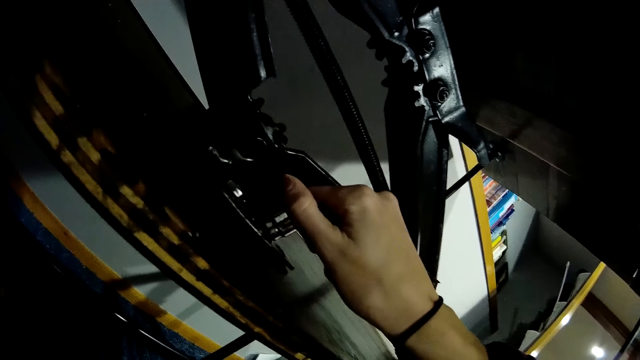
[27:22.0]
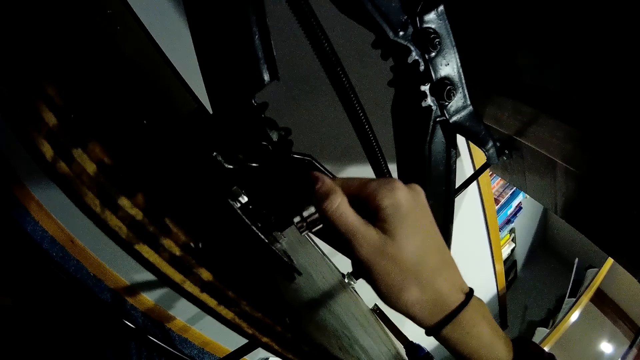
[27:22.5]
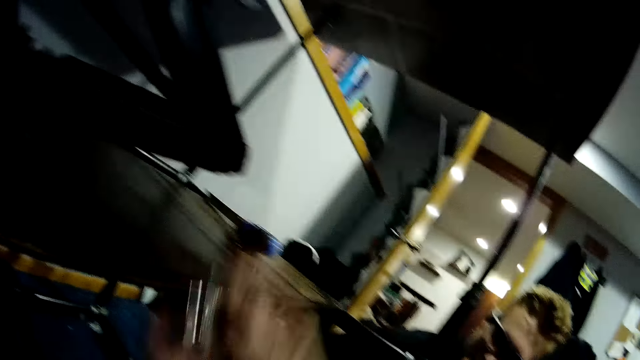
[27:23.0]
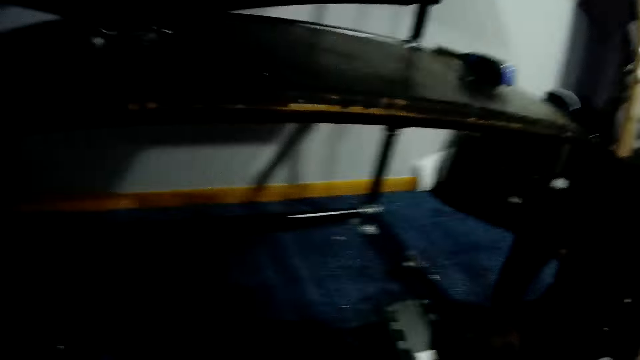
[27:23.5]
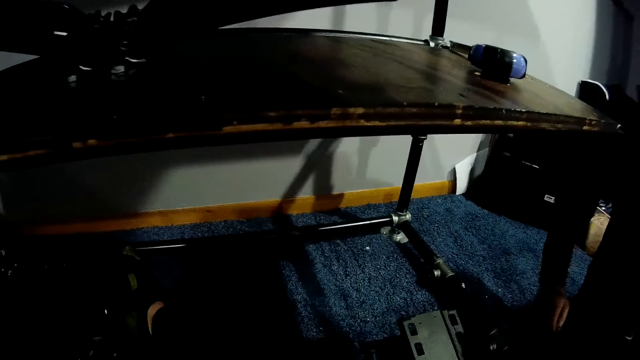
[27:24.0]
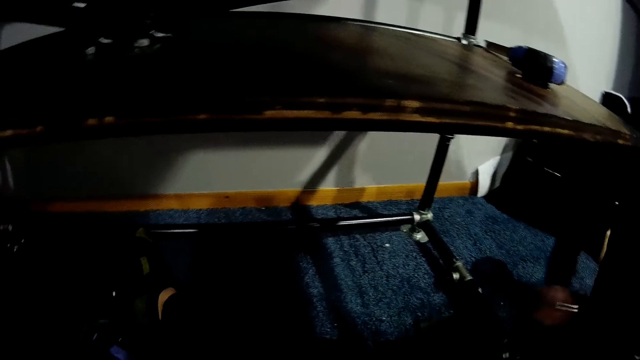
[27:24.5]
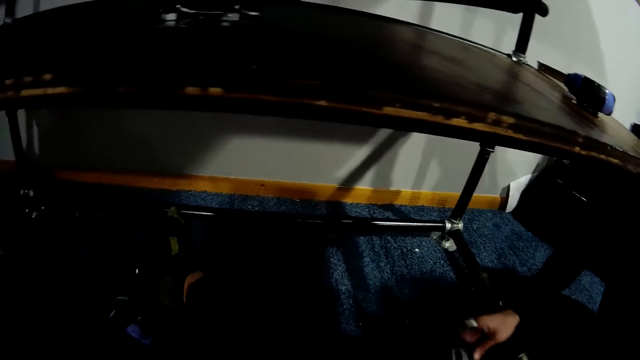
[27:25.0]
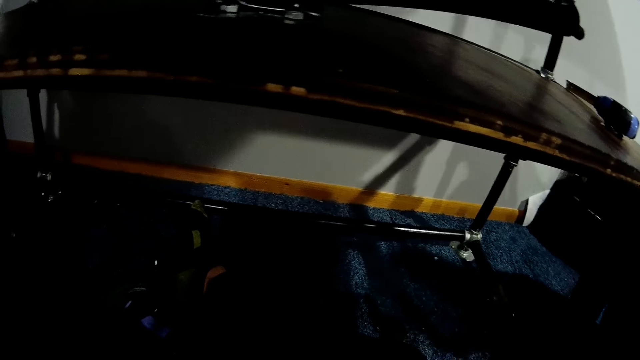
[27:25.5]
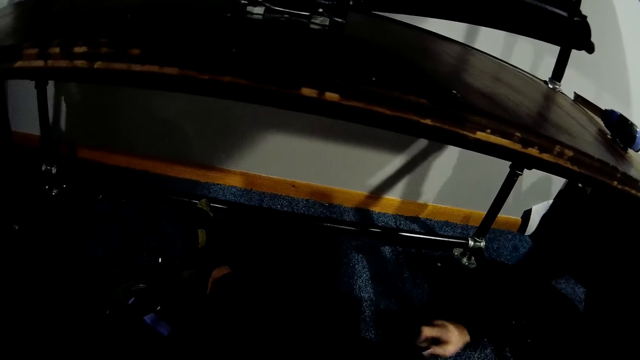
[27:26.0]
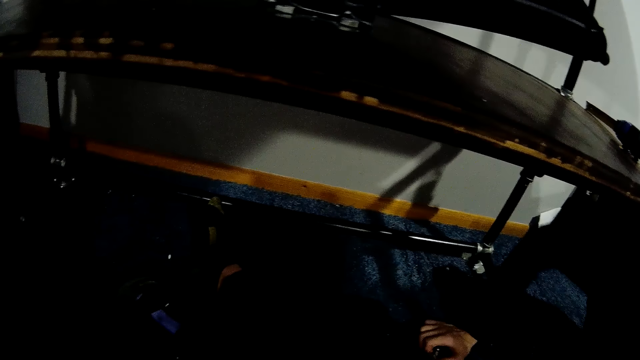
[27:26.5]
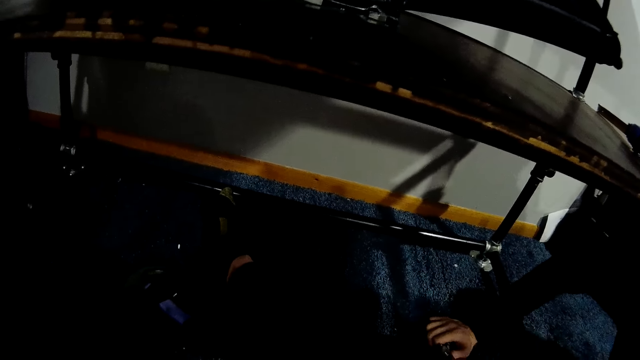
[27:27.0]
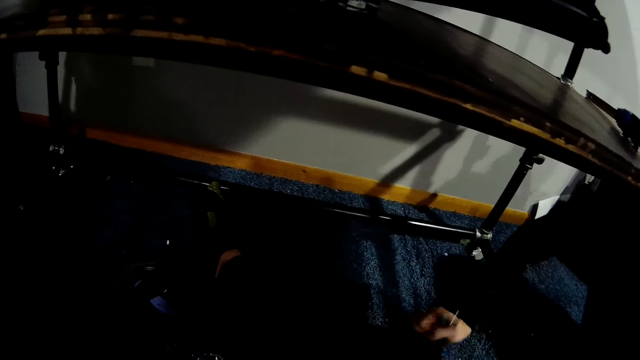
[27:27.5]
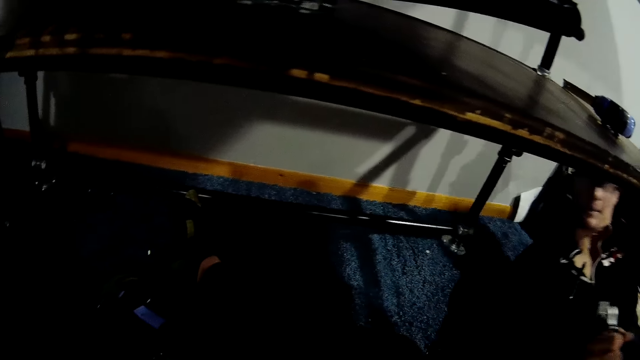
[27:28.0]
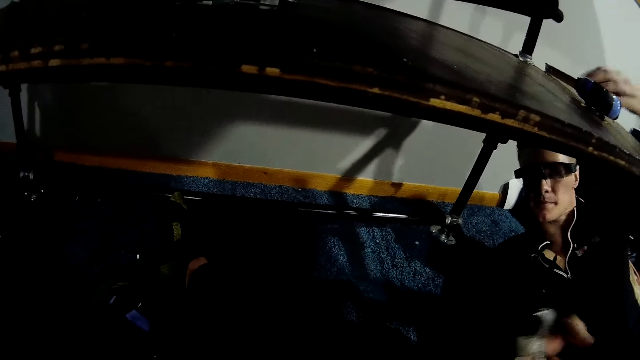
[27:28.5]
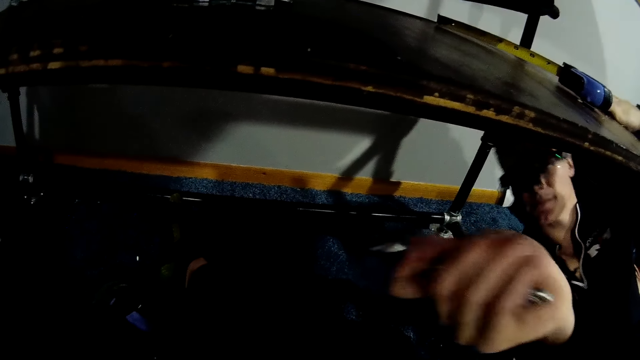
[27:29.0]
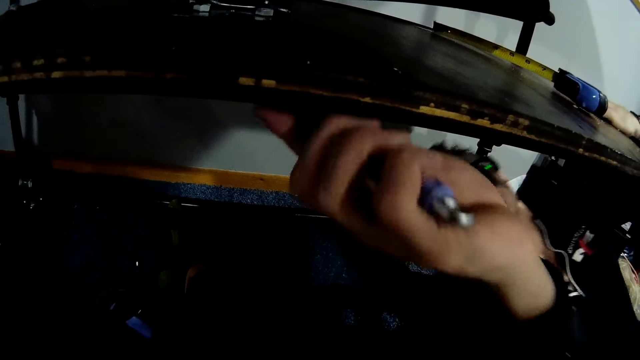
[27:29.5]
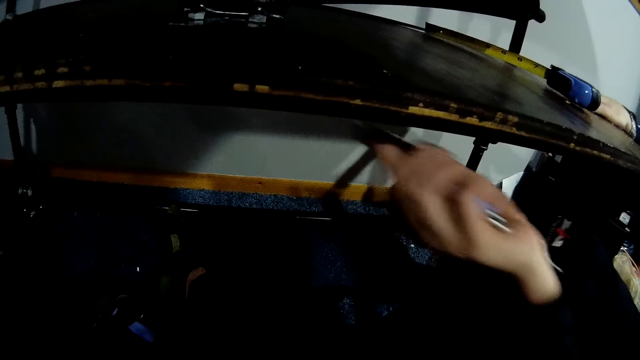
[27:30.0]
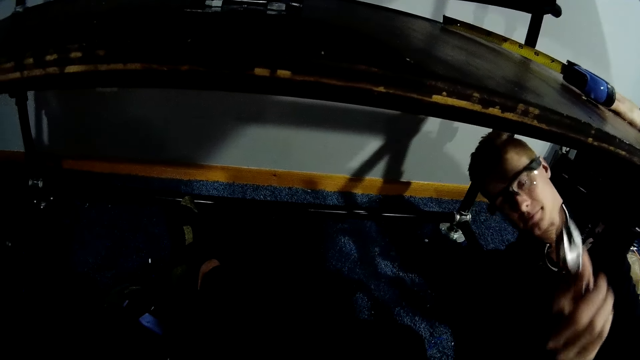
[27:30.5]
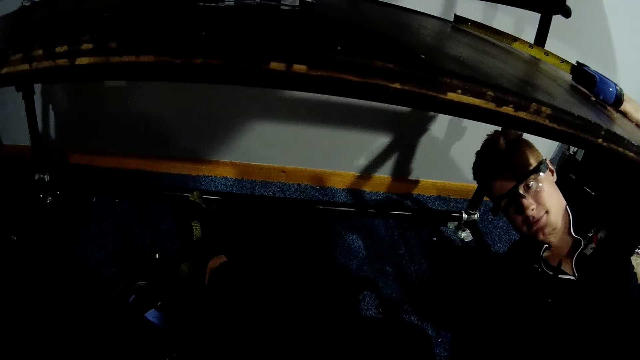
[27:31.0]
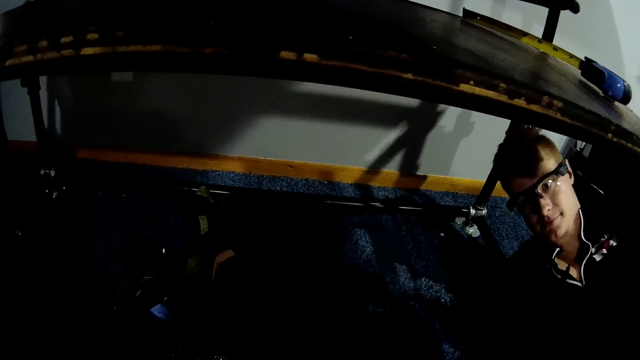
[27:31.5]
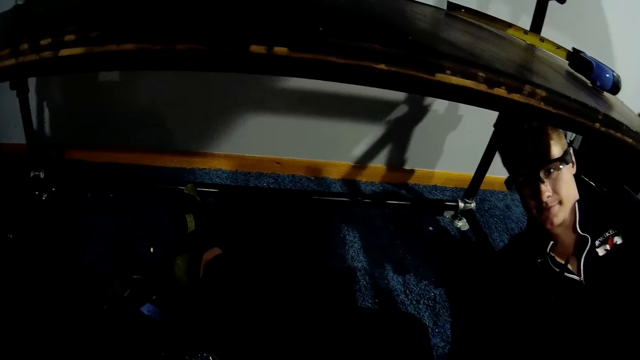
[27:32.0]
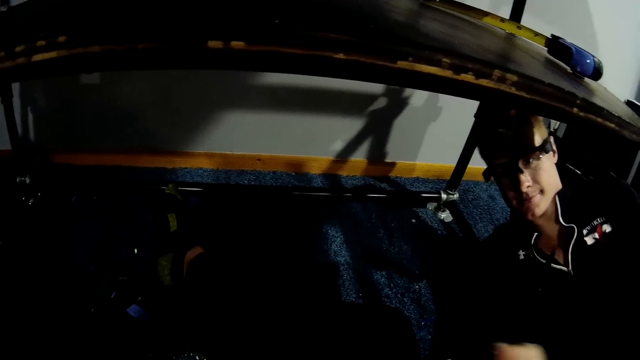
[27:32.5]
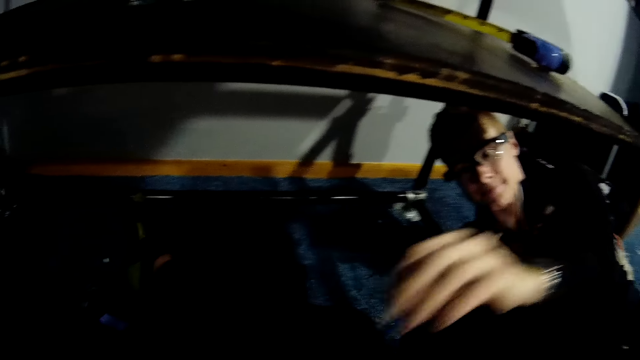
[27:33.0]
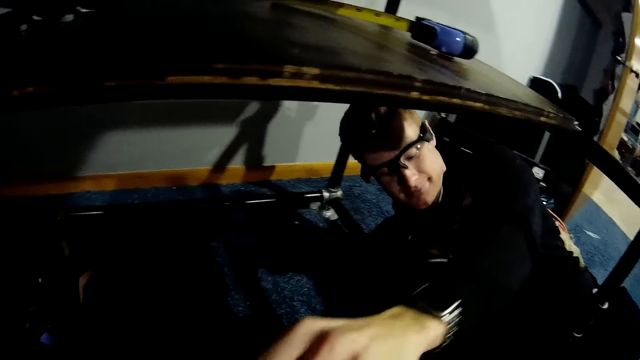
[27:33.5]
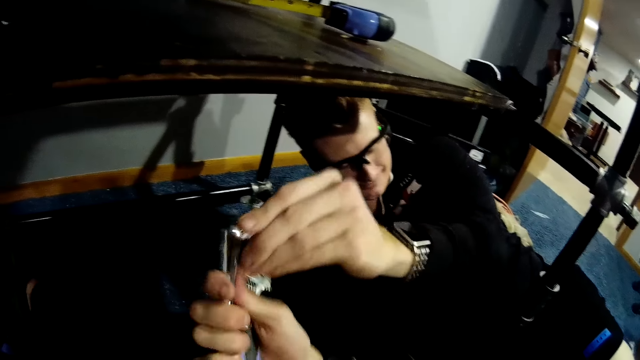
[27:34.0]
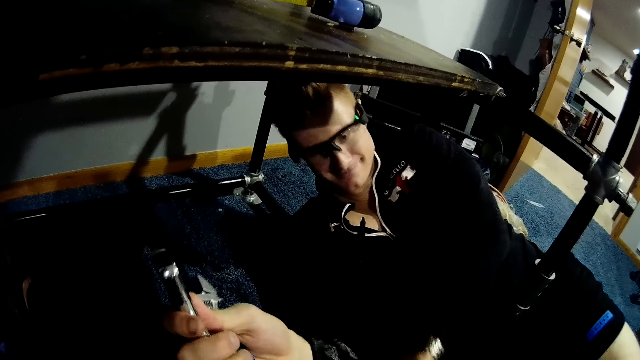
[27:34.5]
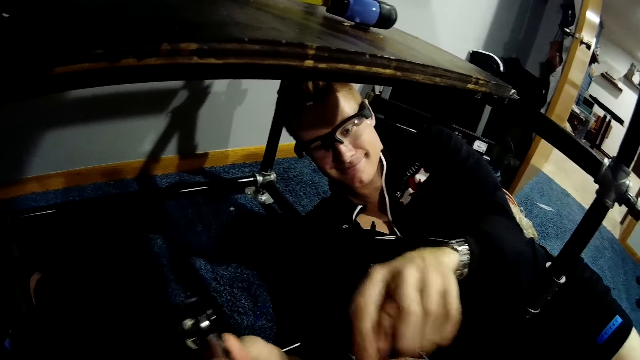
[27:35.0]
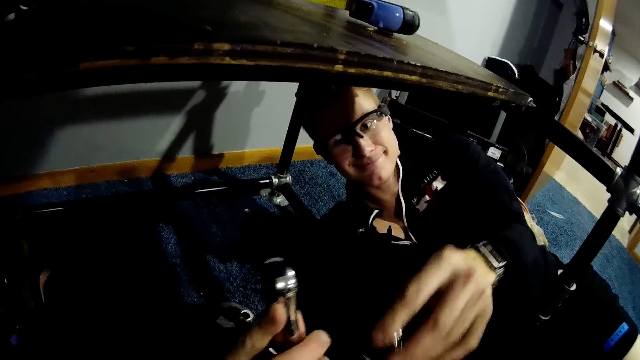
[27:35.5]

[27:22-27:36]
The camera wearer removes the nut from the scissor lift jack on the wooden slab with her right hand. A man moves something. The man picks up a spanner from the floor with his right hand. The man places his left hand on the wooden slab. The man fixes a bolt on the car lift jack. The man removes his left hand from the wooden slab. The man collects a bolt from the camera wearer. The man removes something from the spanner.

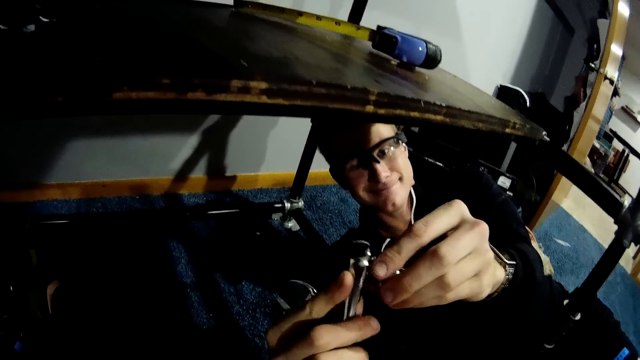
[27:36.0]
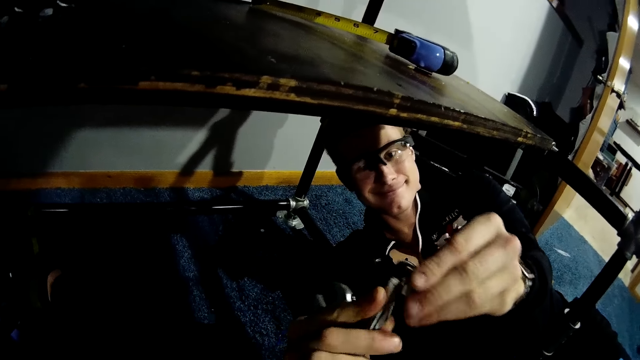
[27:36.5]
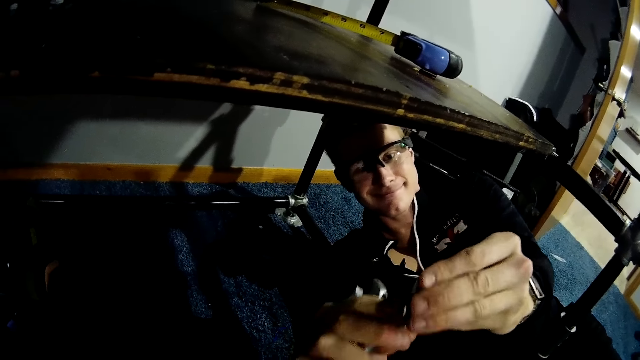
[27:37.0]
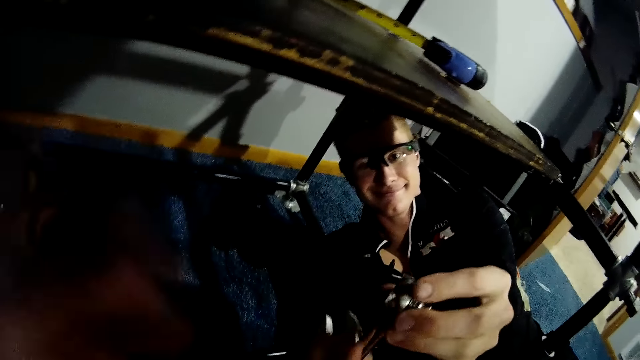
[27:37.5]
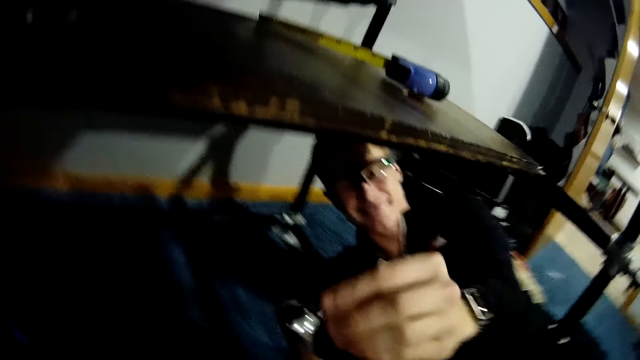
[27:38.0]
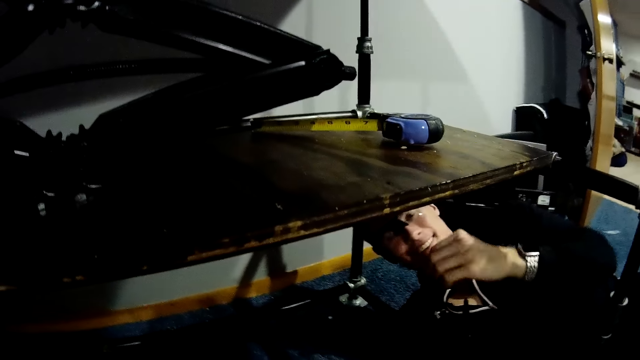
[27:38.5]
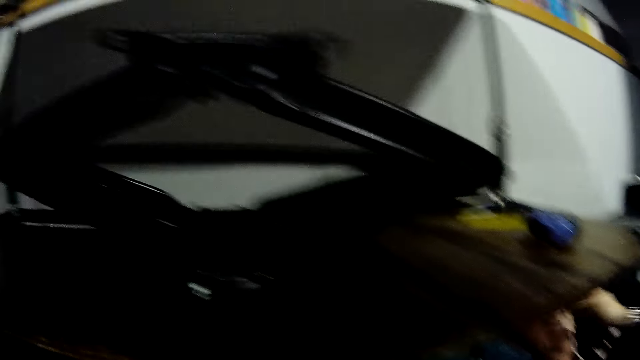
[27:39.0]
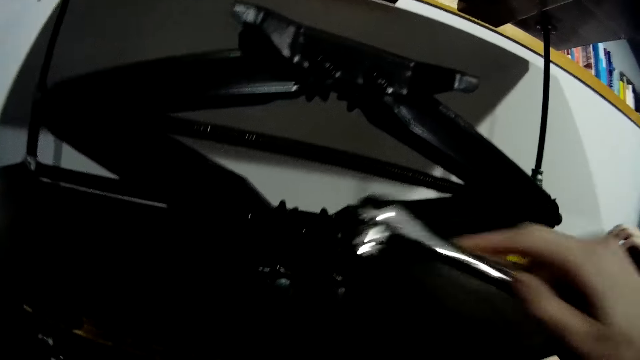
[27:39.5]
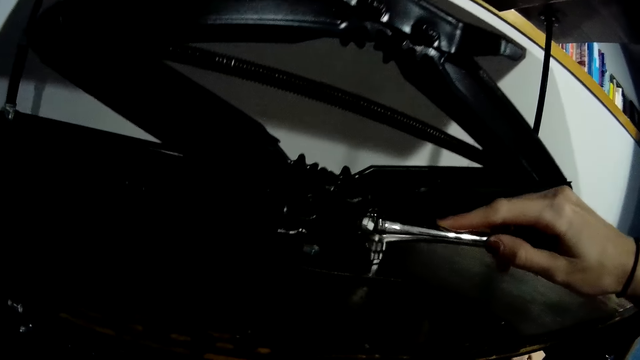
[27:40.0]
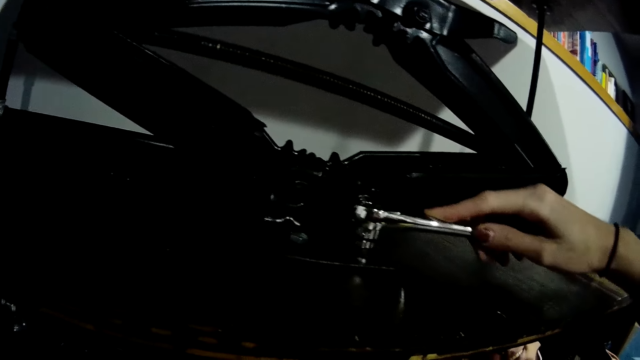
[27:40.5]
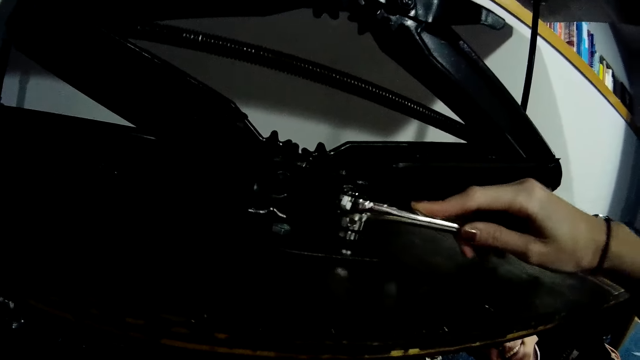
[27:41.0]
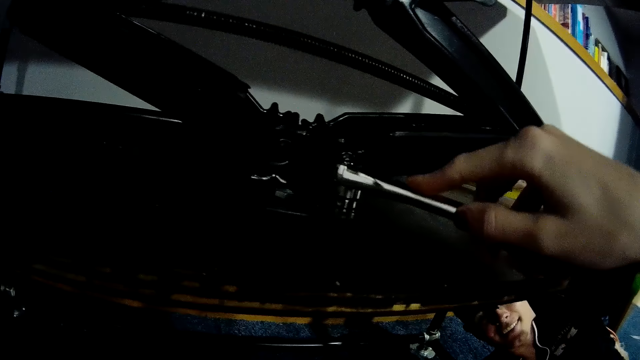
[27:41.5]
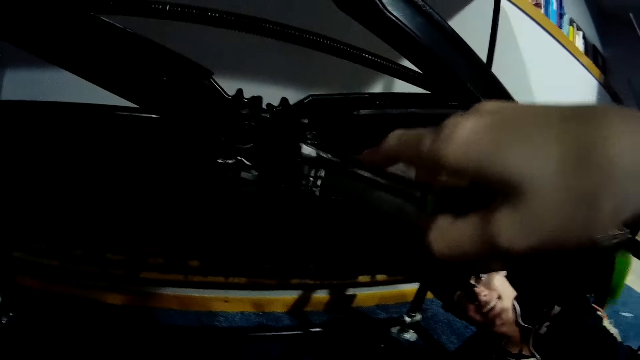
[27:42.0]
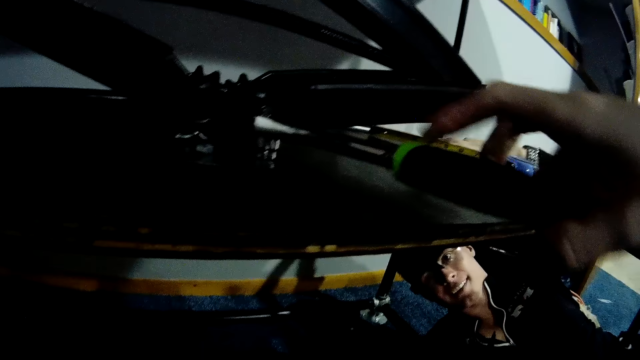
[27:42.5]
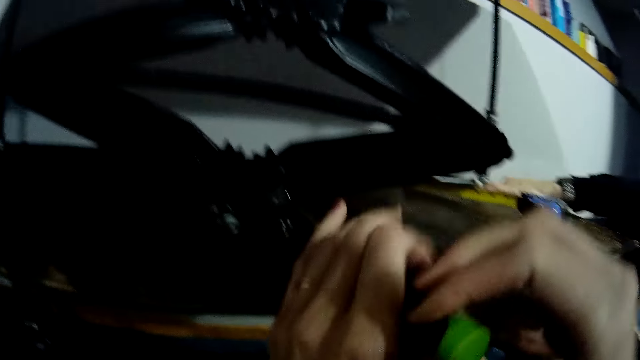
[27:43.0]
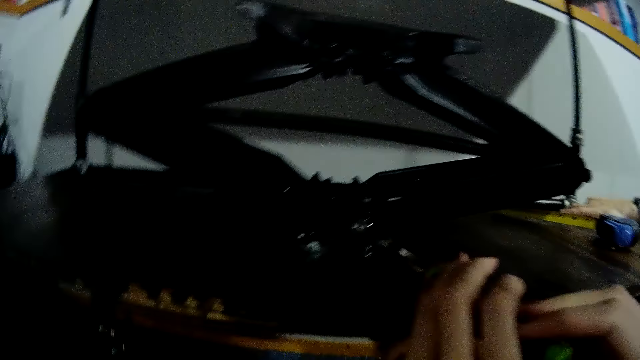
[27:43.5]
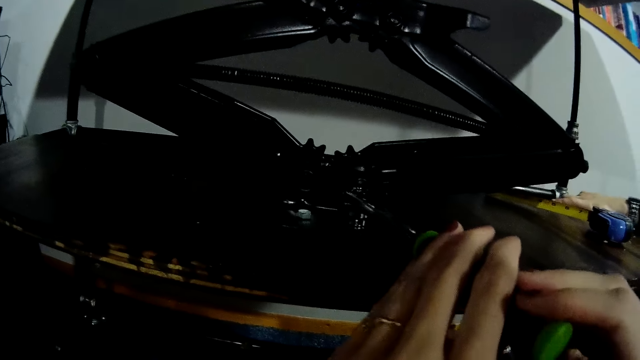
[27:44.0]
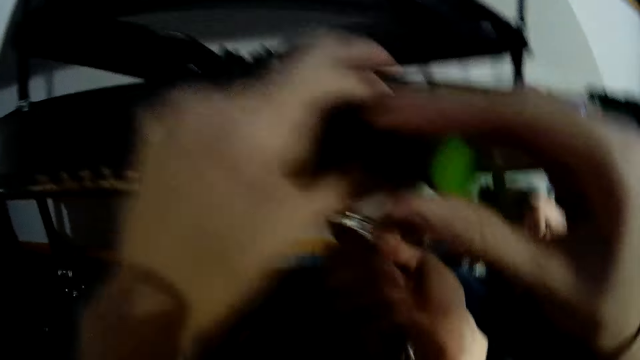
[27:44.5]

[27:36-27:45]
A man attaches a bolt to a torque wrench. The camera wearer uses a torque spanner in her right hand to tighten a nut on the scissor lift jack on the wooden slab.
